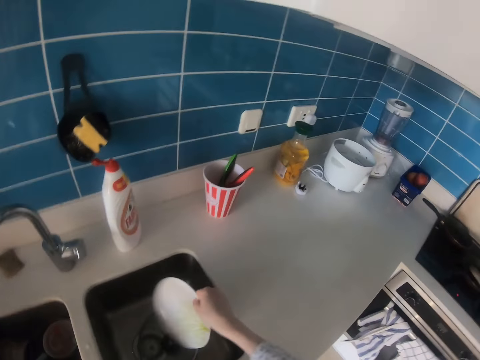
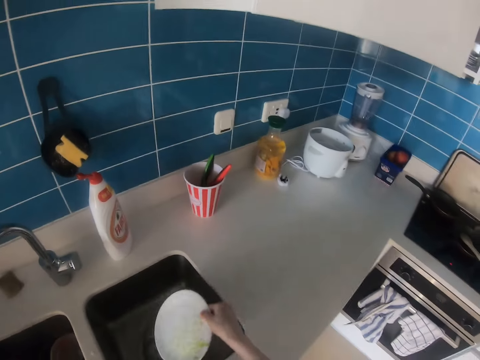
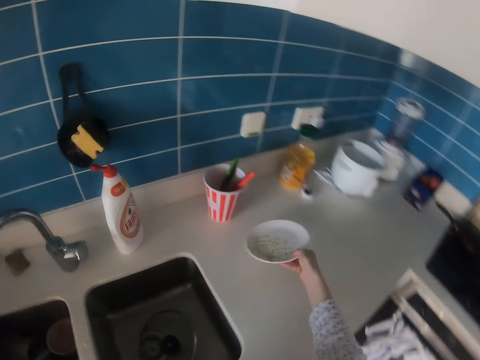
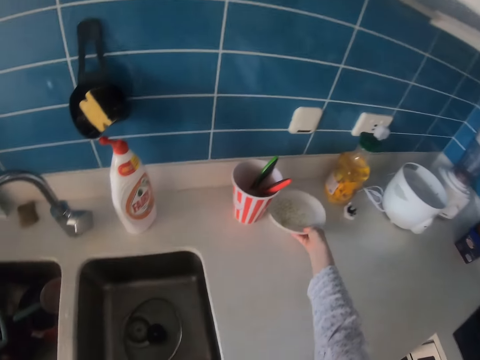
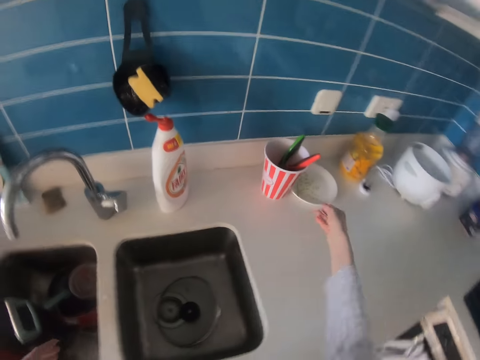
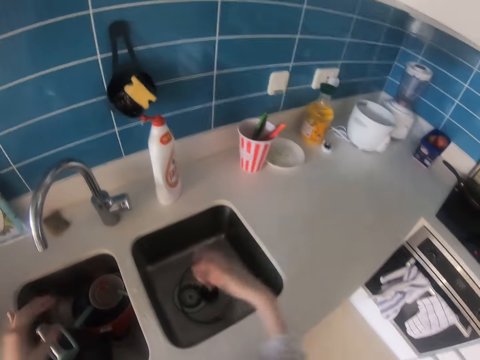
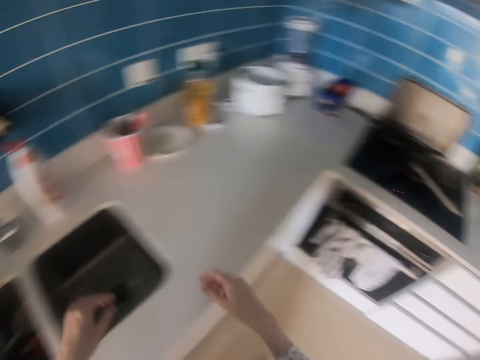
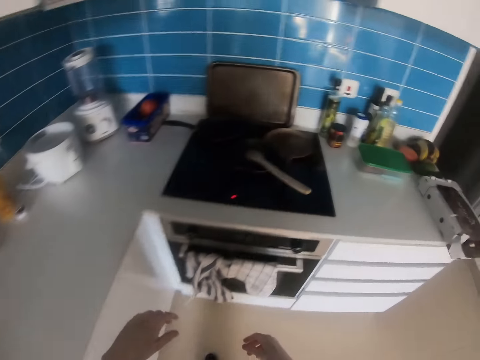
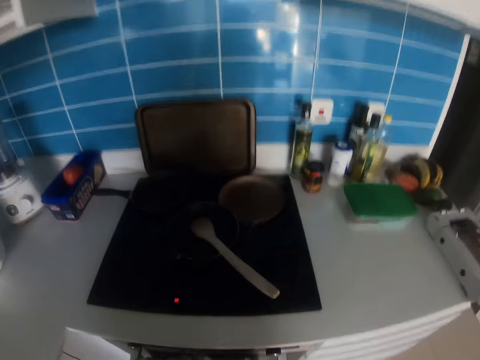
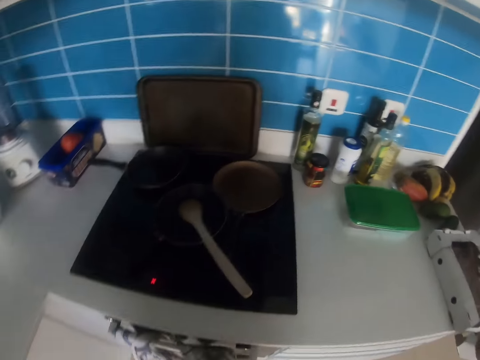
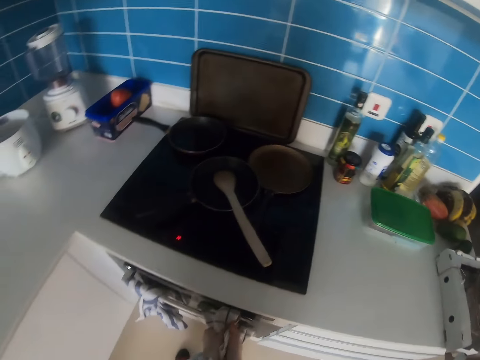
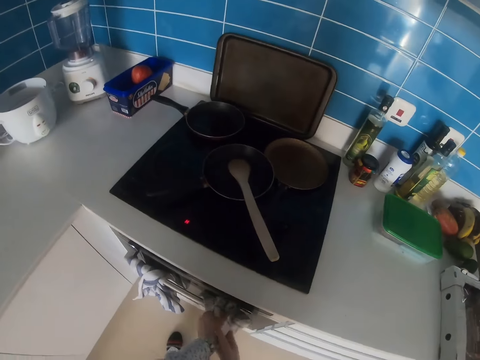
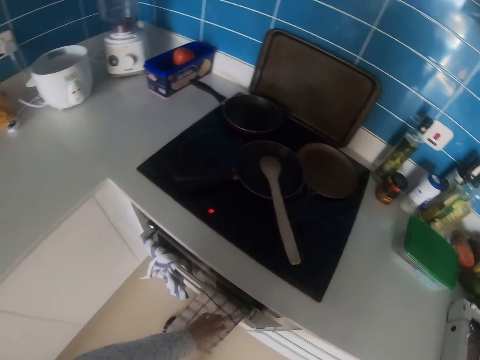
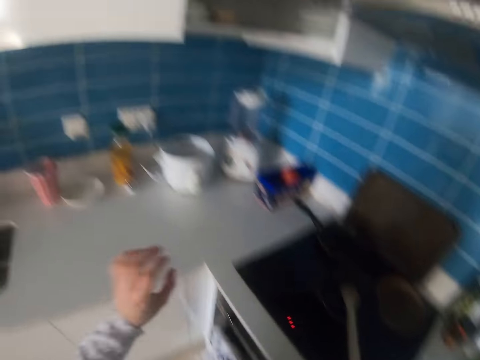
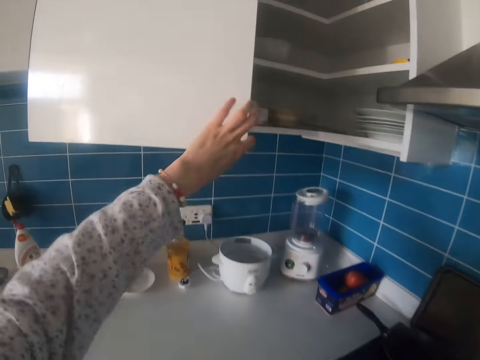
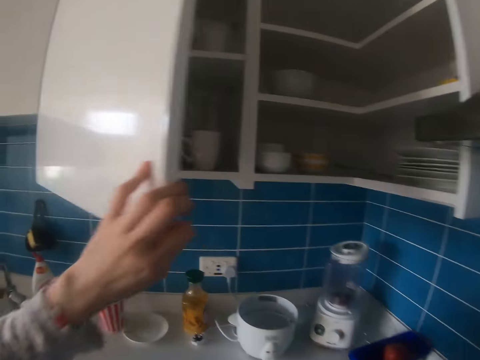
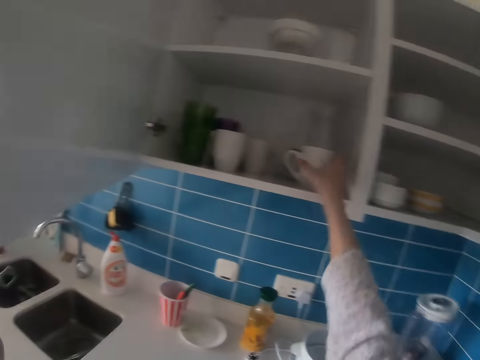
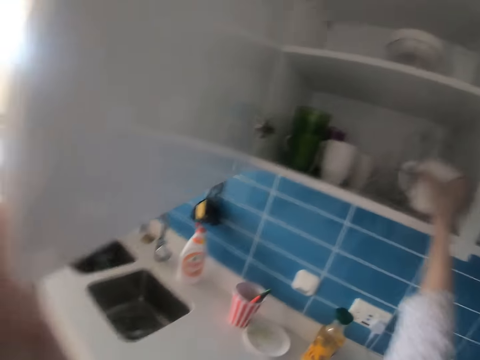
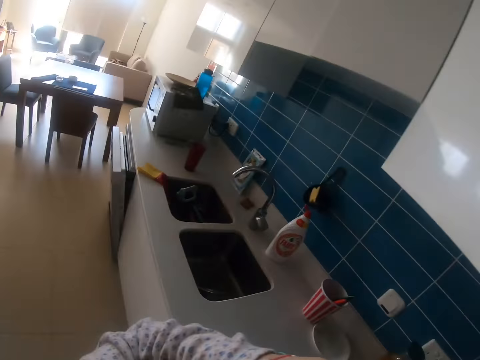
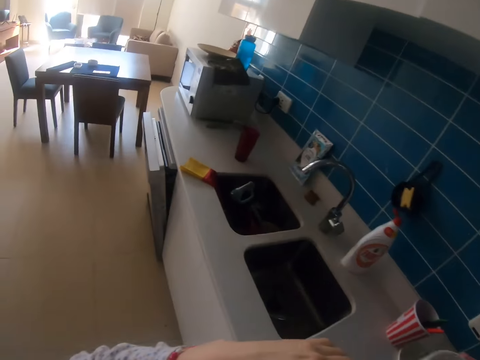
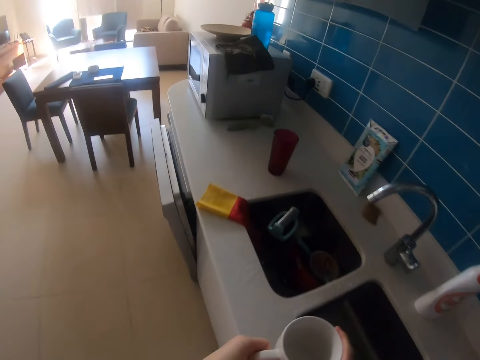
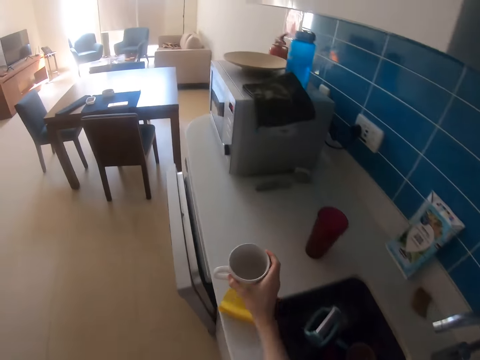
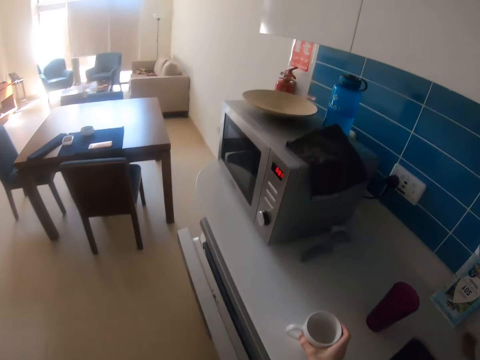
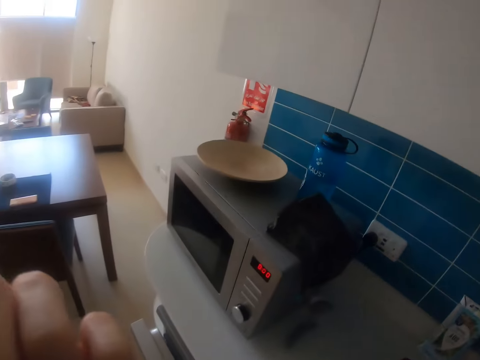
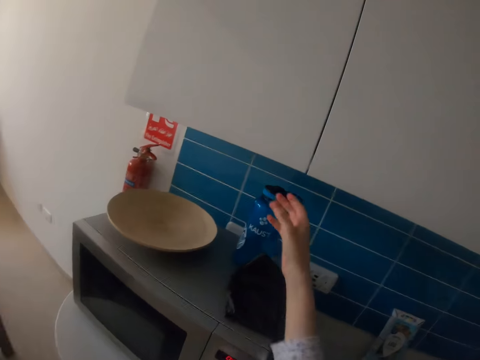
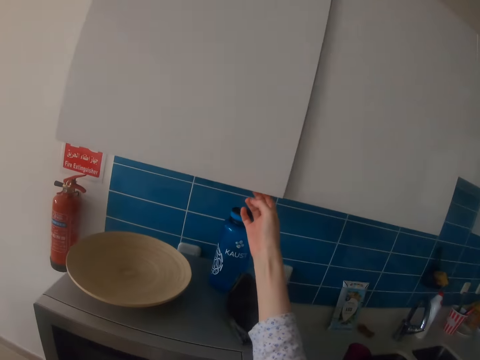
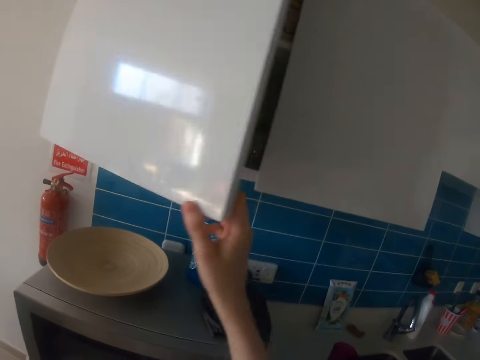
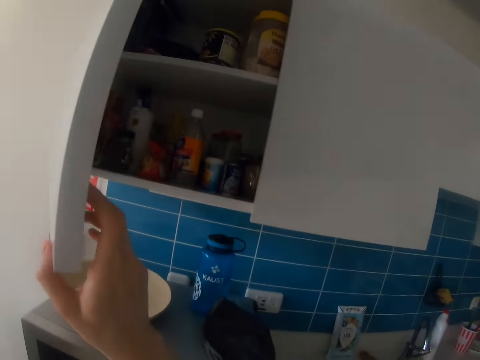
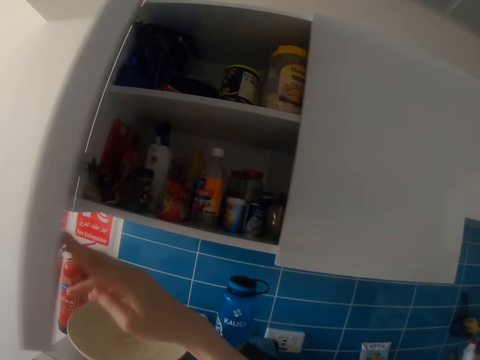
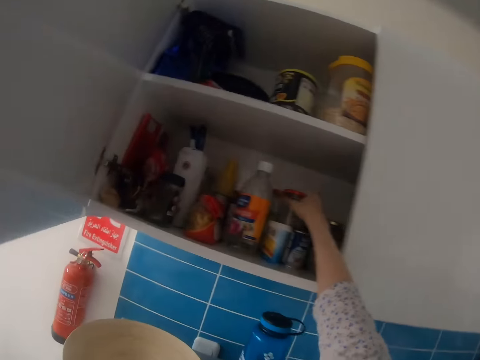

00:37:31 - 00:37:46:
The camera wearer shakes water off the plate. She places the plate on the kitchen counter. She shakes water off her hands. She rinses both hands in the sink. She walks around in the kitchen. She wipes both hands with a kitchen towel. She opens a cupboard with the left hand. She picks up a cup with the right hand. She closes the cupboard with the left hand. She walks around in the kitchen. She places the cup on the kitchen top. She opens a cupboard with the right hand.

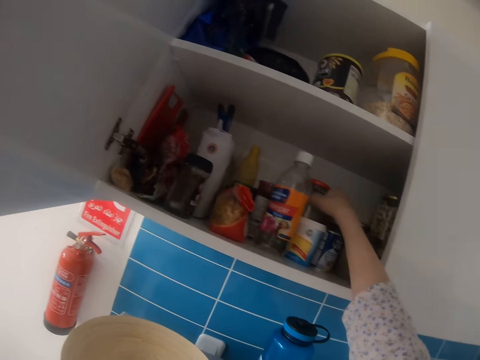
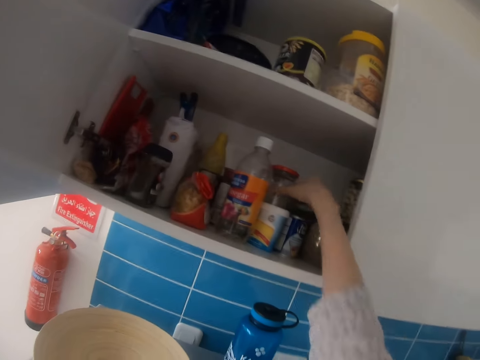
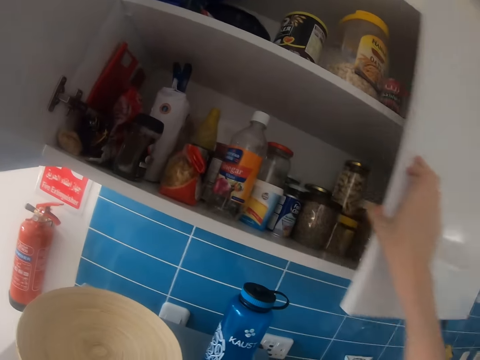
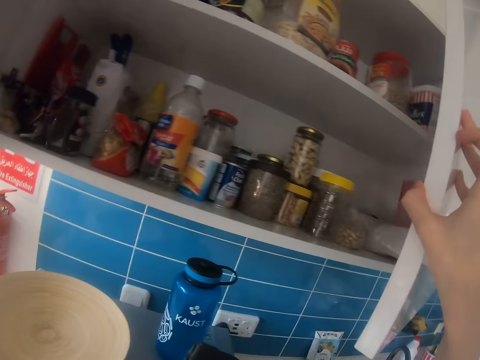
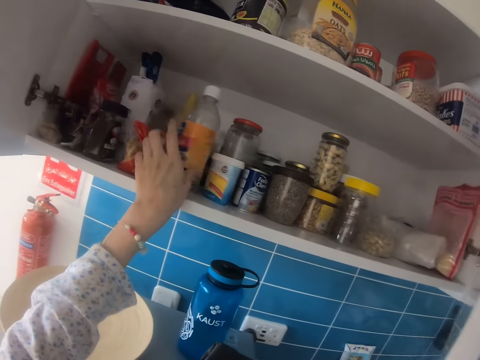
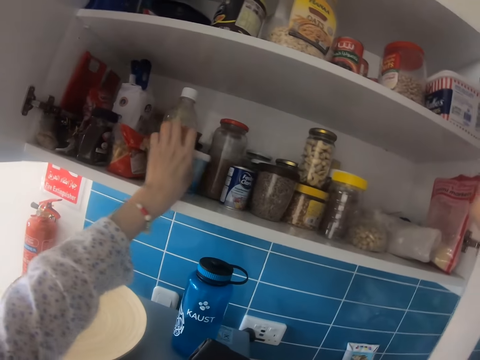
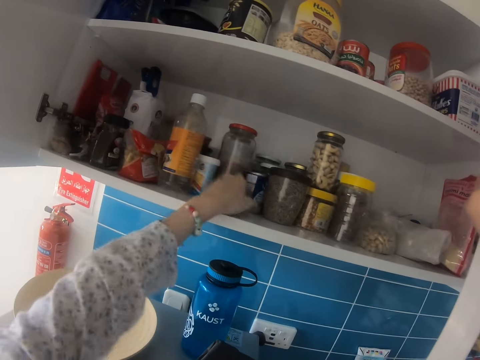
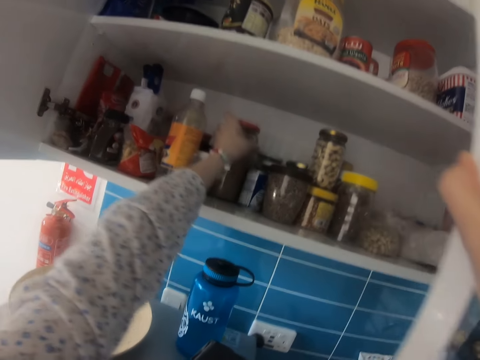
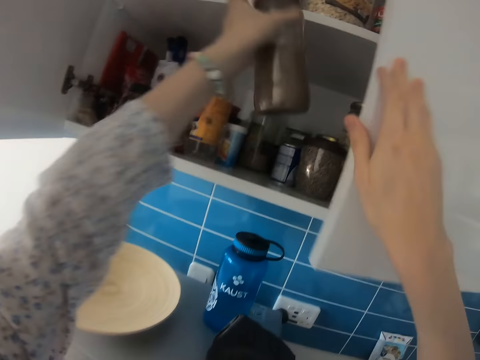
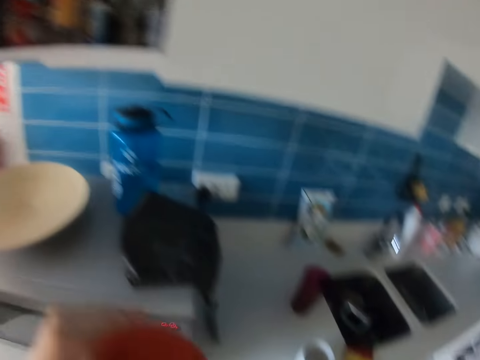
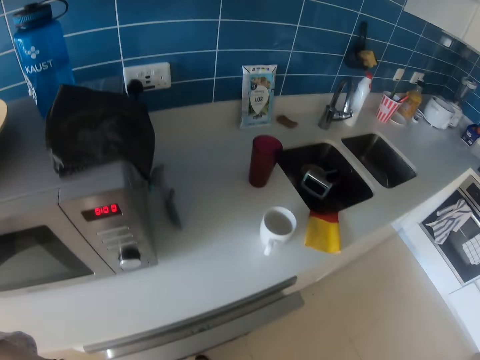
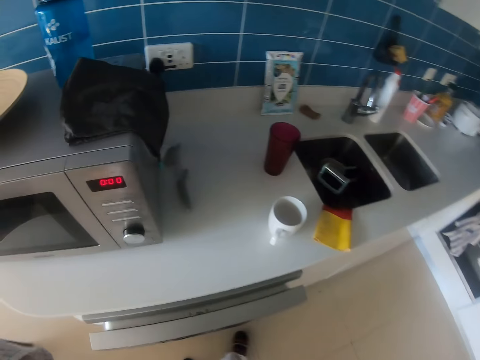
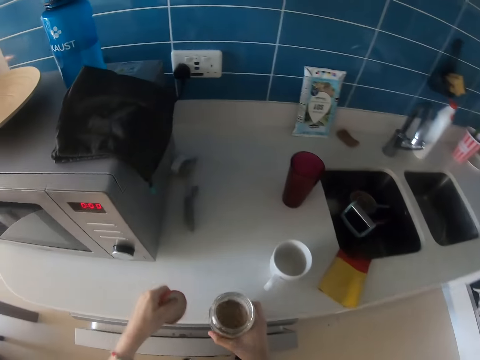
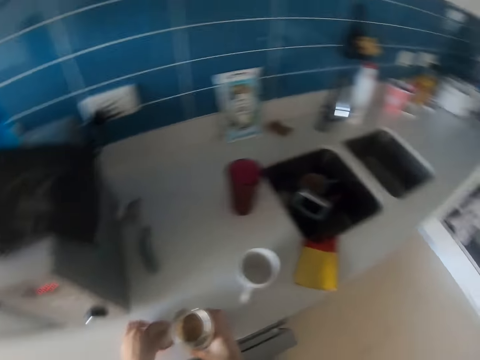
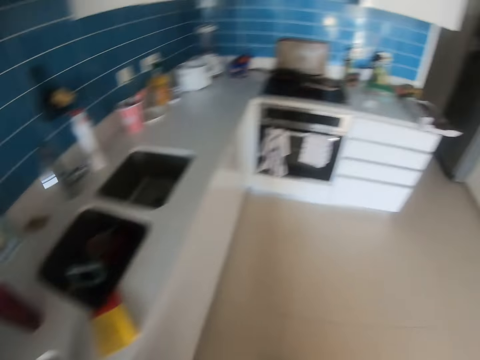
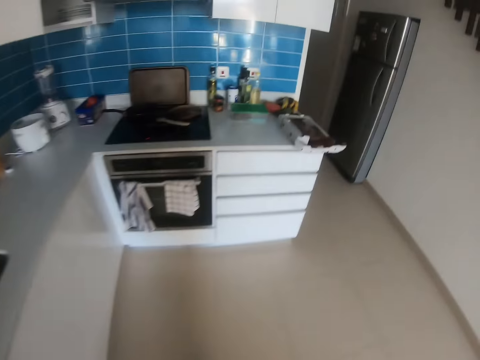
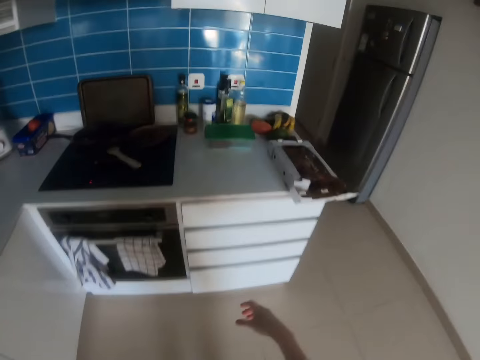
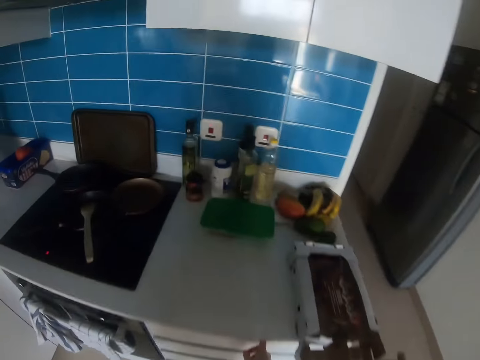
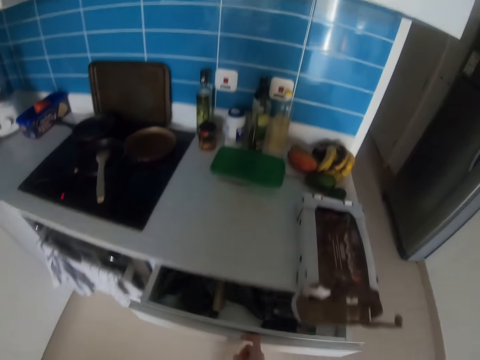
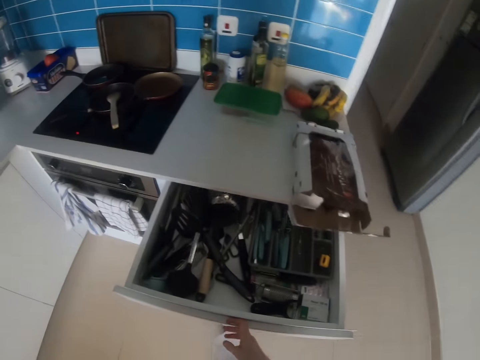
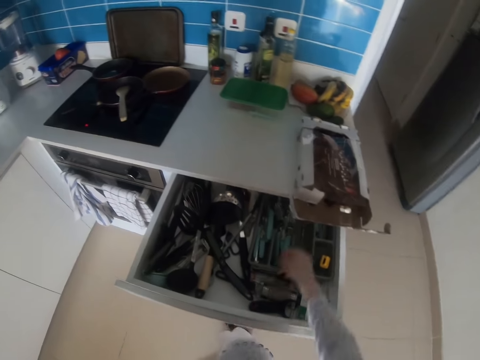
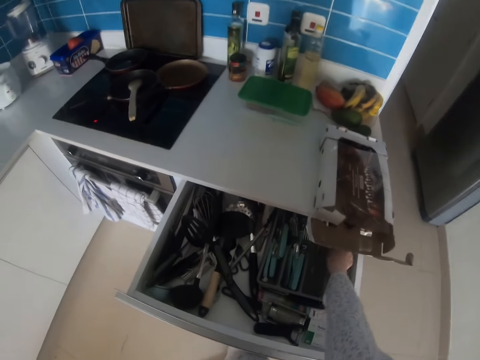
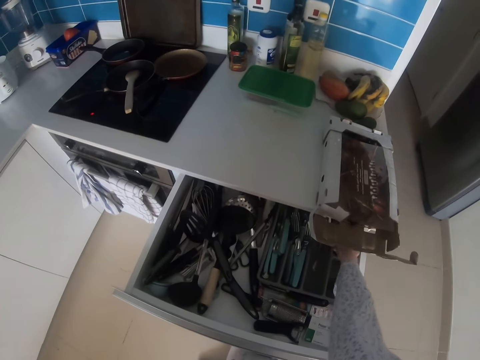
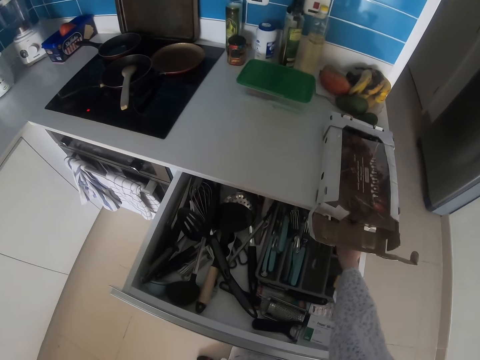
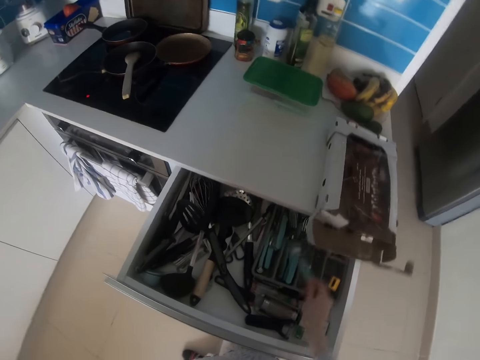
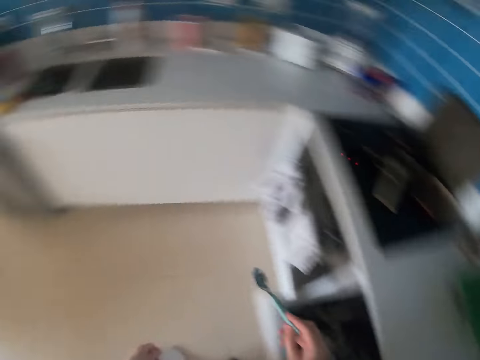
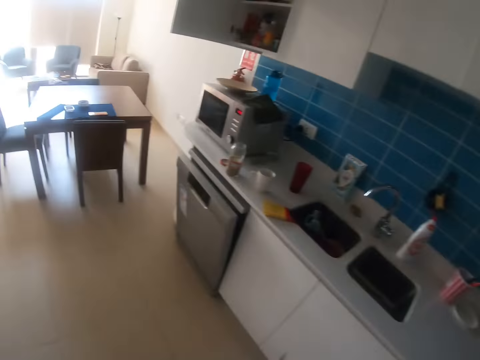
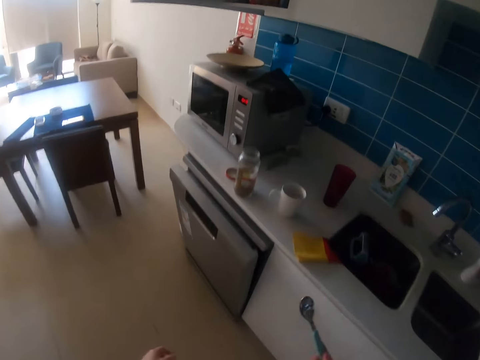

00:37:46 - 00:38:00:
The camera wearer moves a jar in the cupboard with the right hand. They open a cupboard door with the right hand. They move bottles in the cupboard with the left hand. They pick up a jar with the left hand. They close the cupboard door with the right hand. They place the jar on the kitchen counter. They walk around in the kitchen. They open a drawer with the right hand. They pick up a spoon with the right hand in the drawer. They walk around in the kitchen.
